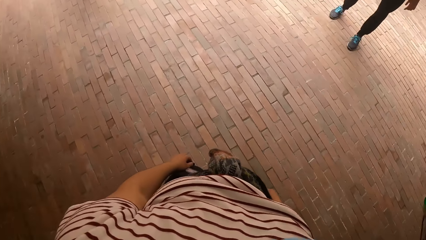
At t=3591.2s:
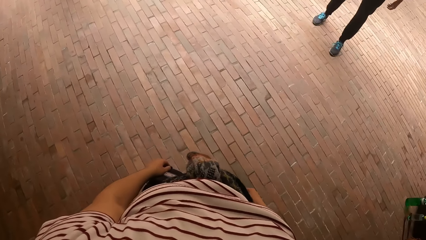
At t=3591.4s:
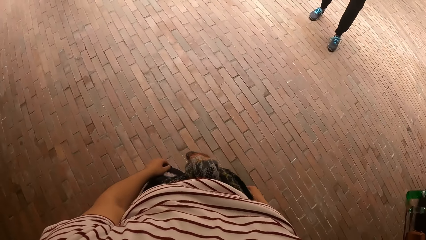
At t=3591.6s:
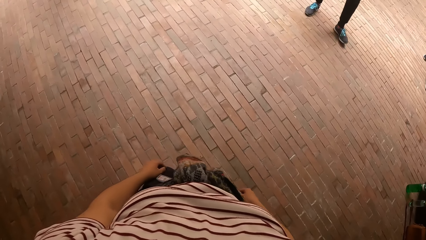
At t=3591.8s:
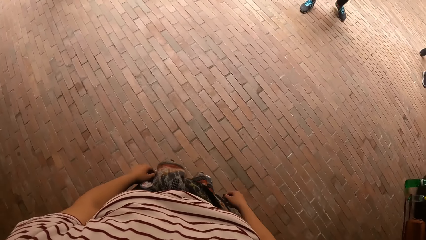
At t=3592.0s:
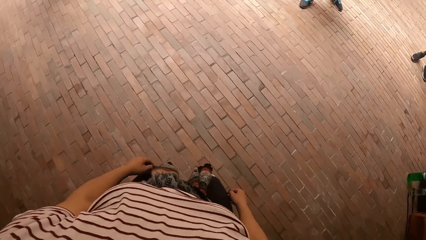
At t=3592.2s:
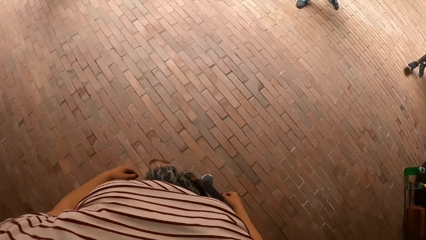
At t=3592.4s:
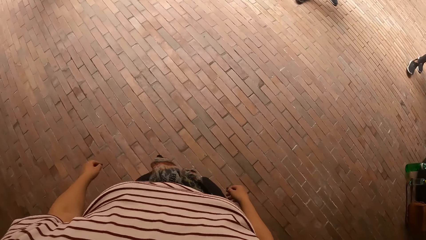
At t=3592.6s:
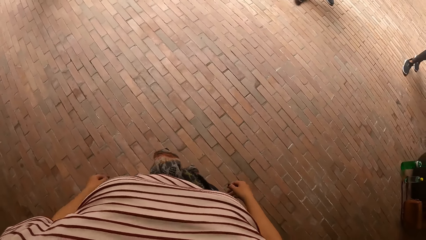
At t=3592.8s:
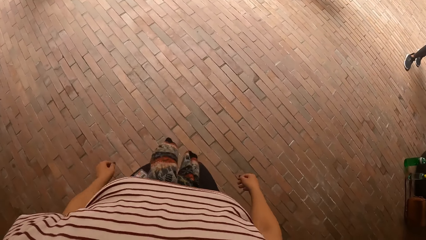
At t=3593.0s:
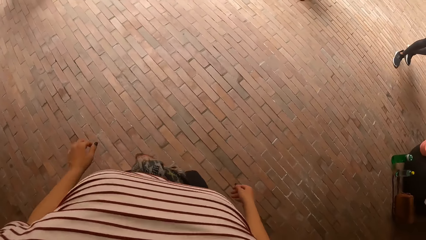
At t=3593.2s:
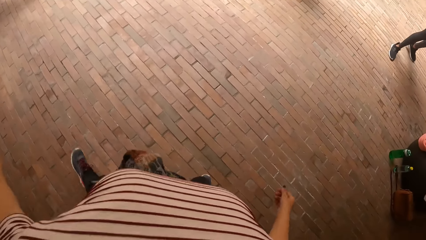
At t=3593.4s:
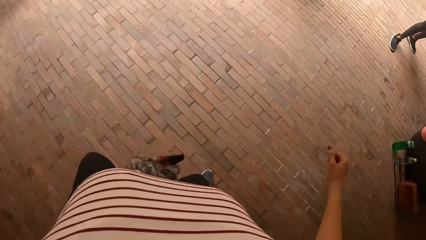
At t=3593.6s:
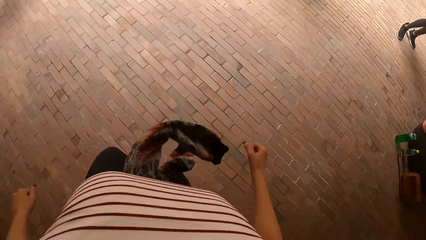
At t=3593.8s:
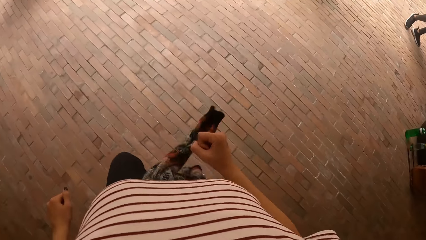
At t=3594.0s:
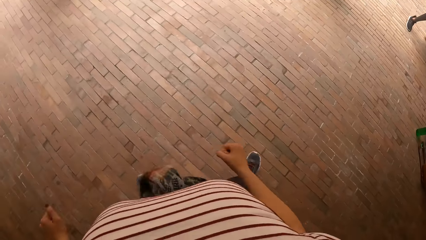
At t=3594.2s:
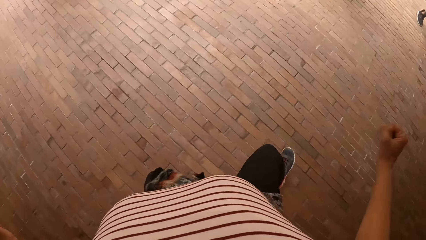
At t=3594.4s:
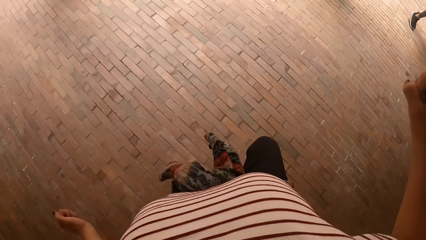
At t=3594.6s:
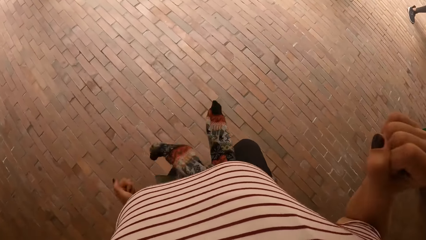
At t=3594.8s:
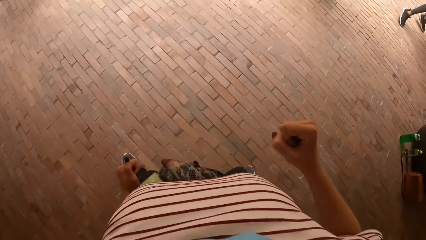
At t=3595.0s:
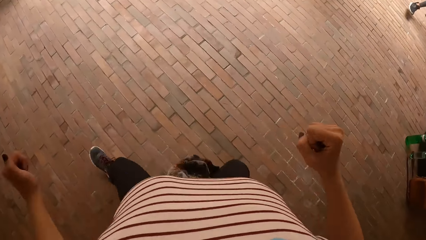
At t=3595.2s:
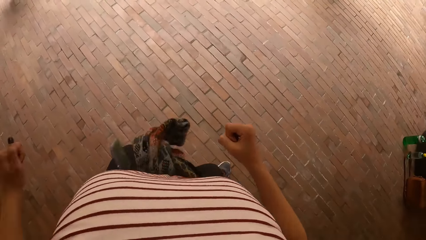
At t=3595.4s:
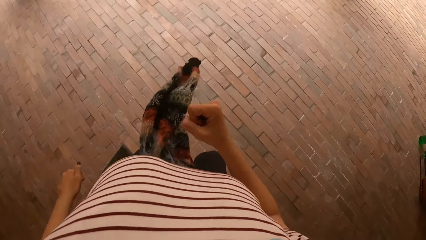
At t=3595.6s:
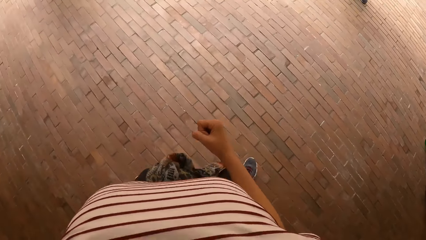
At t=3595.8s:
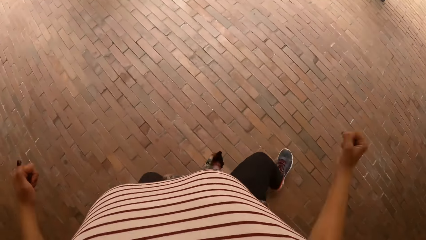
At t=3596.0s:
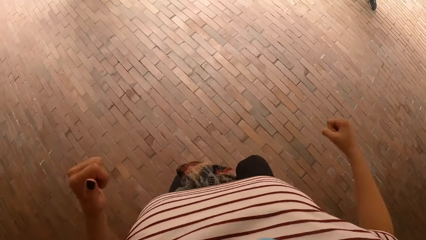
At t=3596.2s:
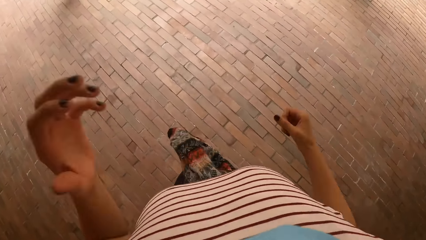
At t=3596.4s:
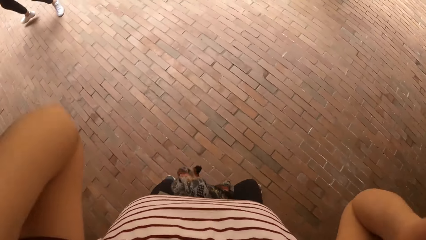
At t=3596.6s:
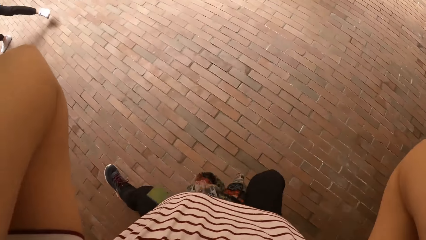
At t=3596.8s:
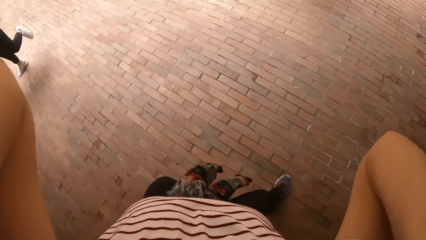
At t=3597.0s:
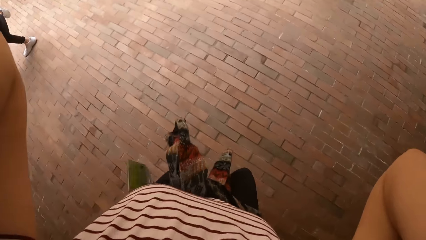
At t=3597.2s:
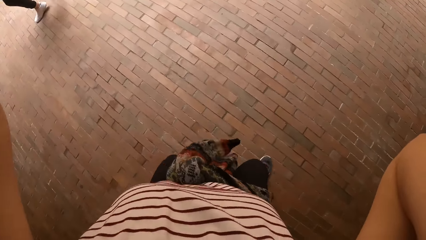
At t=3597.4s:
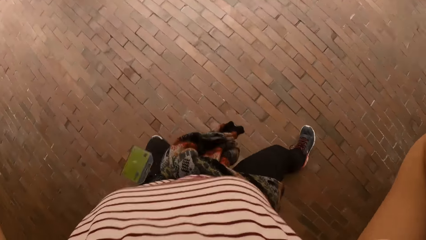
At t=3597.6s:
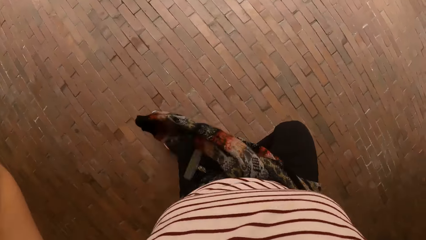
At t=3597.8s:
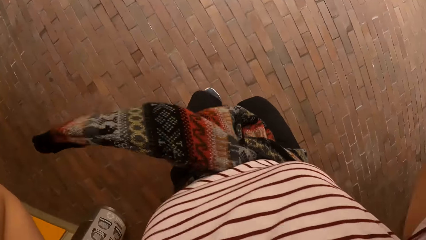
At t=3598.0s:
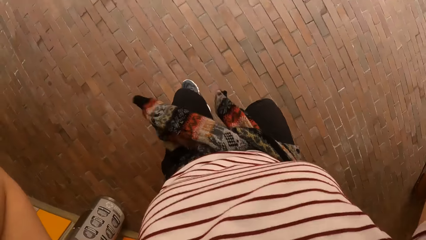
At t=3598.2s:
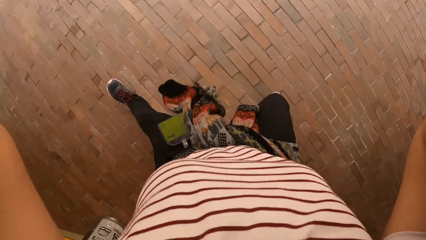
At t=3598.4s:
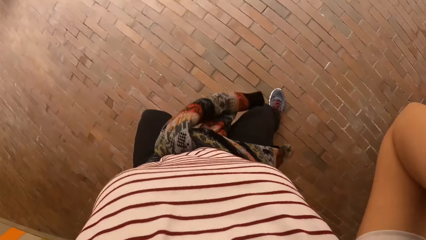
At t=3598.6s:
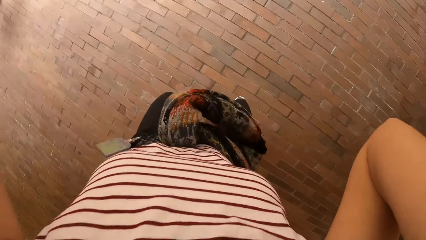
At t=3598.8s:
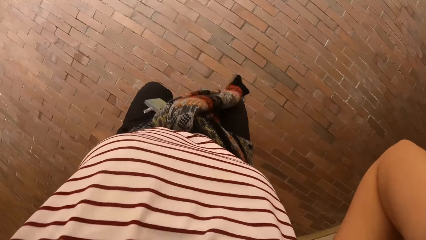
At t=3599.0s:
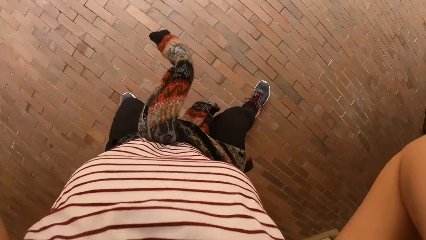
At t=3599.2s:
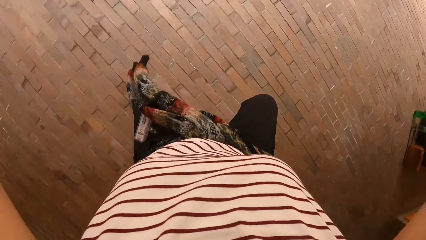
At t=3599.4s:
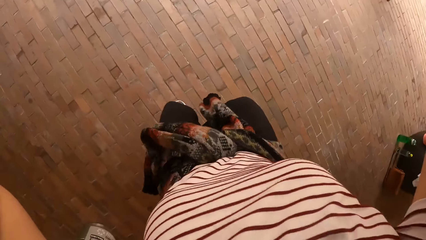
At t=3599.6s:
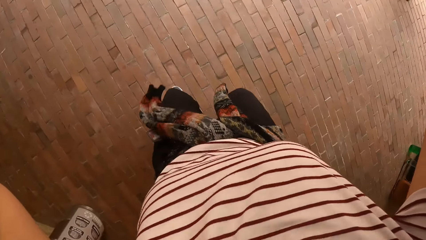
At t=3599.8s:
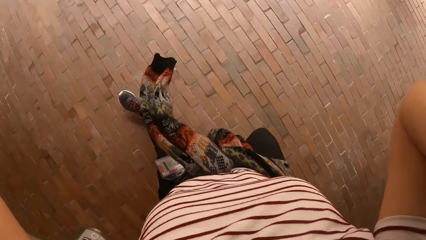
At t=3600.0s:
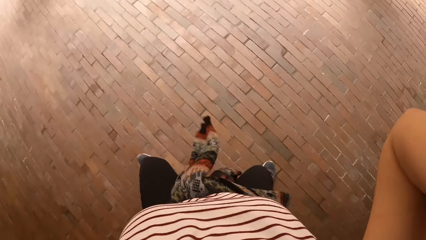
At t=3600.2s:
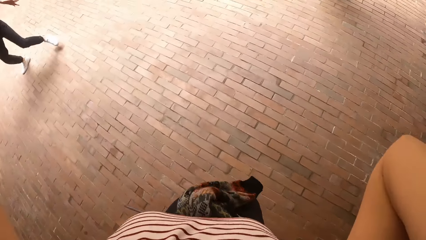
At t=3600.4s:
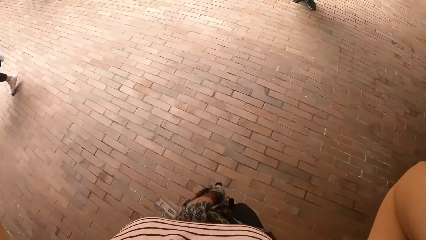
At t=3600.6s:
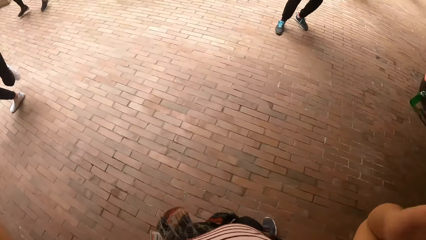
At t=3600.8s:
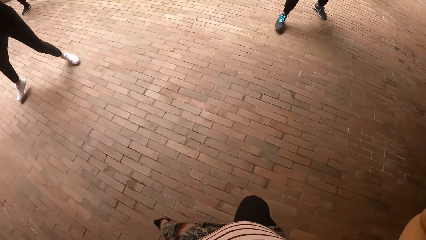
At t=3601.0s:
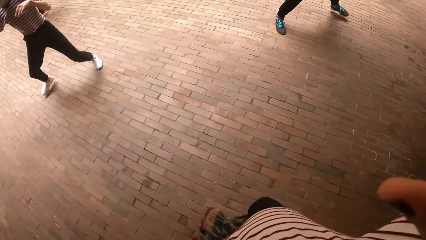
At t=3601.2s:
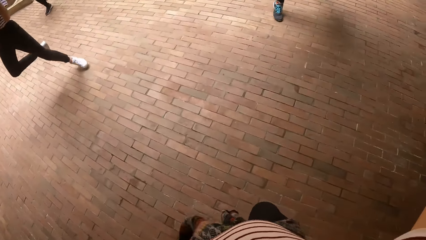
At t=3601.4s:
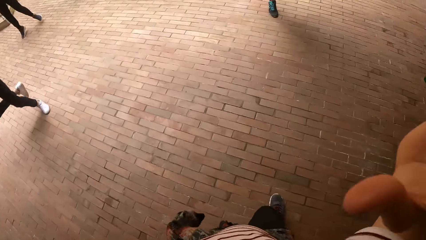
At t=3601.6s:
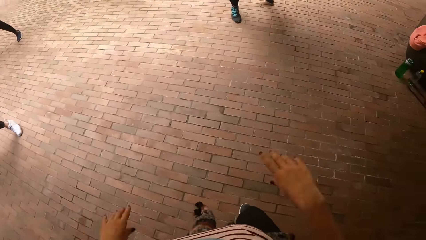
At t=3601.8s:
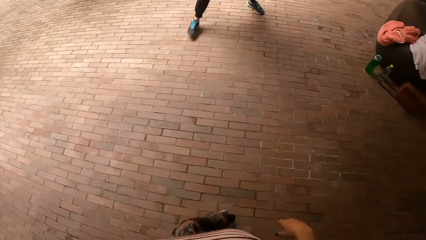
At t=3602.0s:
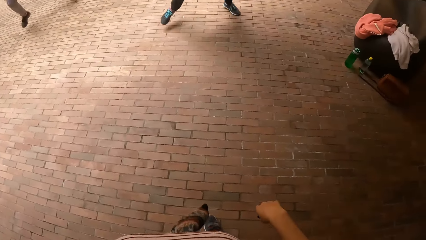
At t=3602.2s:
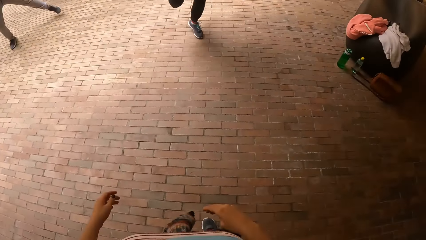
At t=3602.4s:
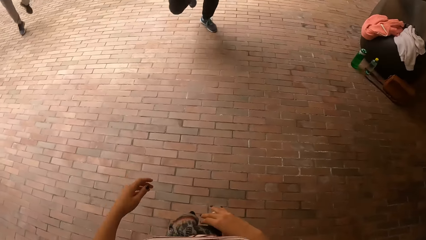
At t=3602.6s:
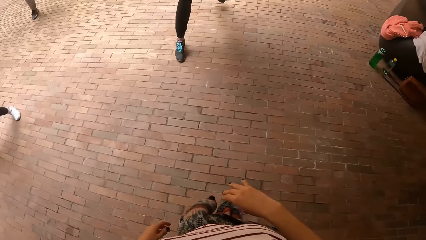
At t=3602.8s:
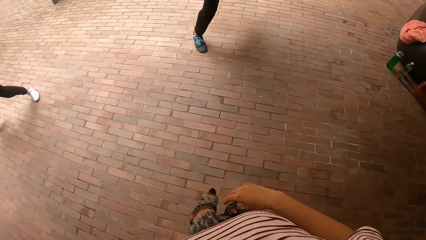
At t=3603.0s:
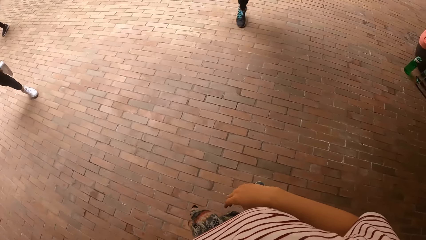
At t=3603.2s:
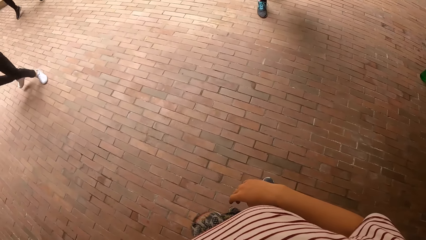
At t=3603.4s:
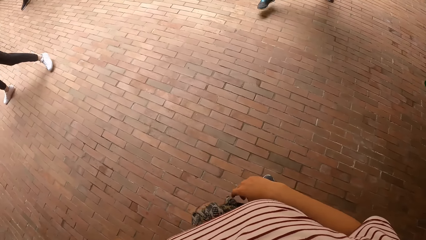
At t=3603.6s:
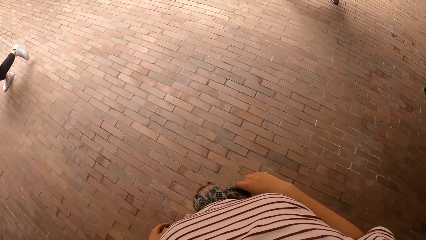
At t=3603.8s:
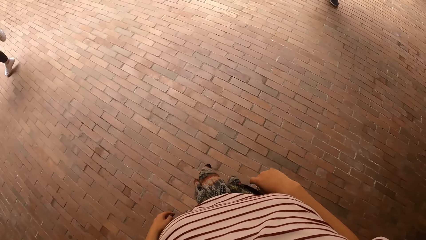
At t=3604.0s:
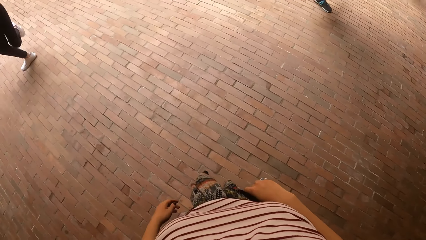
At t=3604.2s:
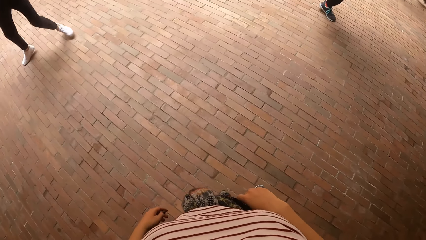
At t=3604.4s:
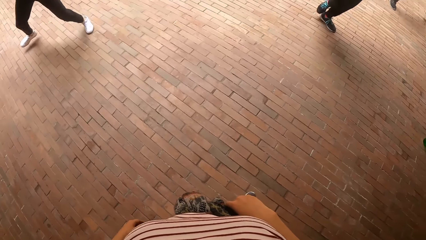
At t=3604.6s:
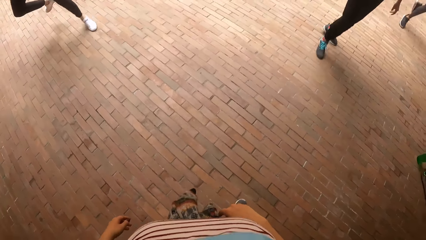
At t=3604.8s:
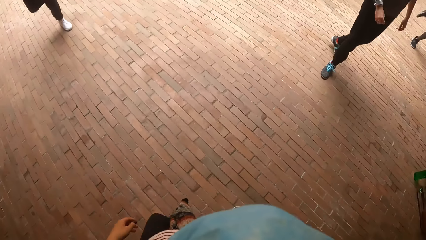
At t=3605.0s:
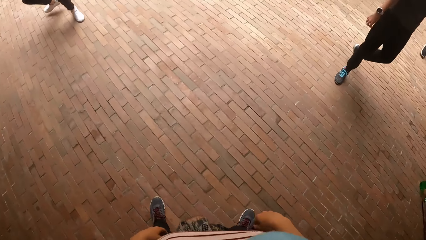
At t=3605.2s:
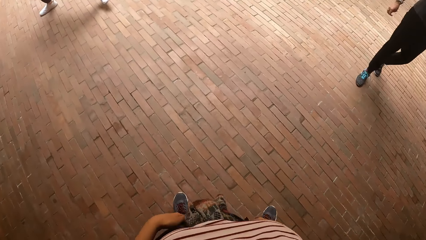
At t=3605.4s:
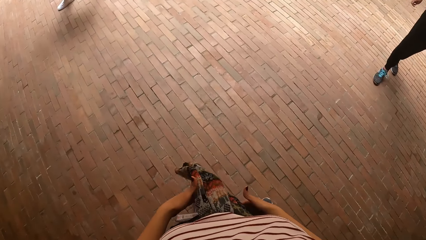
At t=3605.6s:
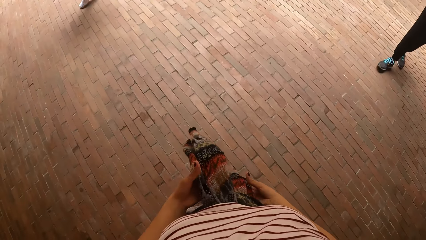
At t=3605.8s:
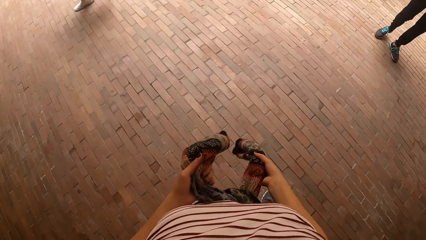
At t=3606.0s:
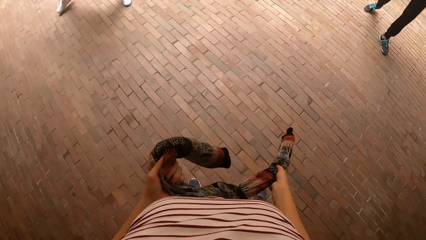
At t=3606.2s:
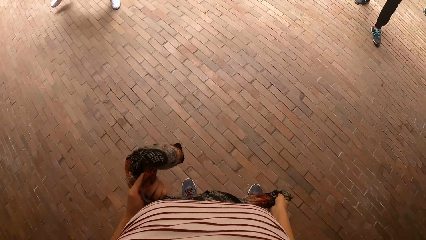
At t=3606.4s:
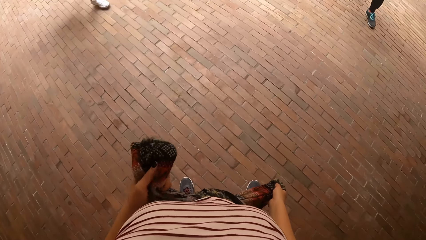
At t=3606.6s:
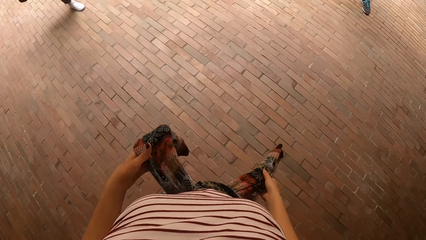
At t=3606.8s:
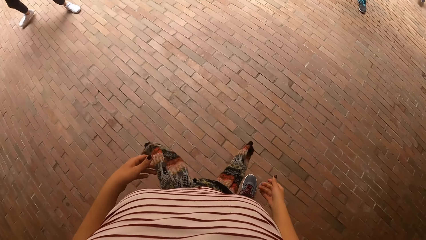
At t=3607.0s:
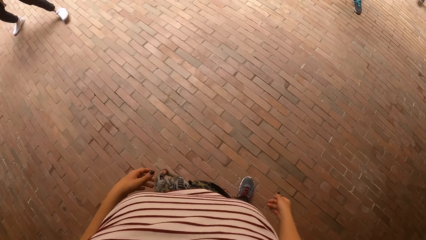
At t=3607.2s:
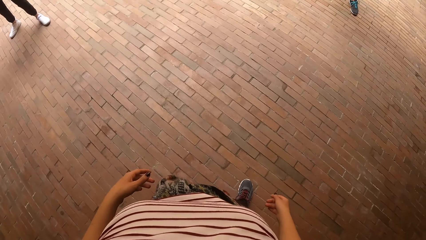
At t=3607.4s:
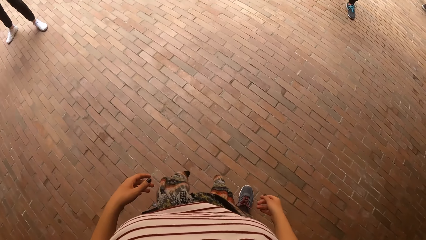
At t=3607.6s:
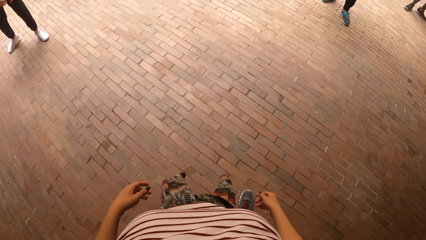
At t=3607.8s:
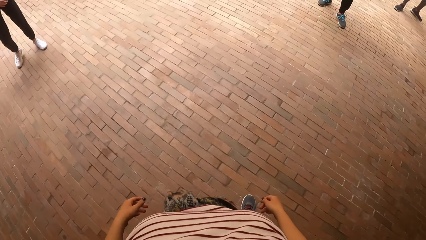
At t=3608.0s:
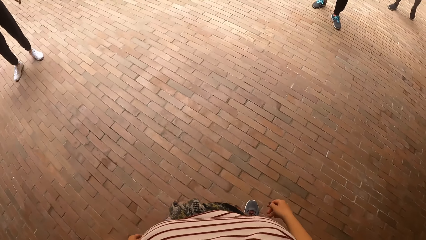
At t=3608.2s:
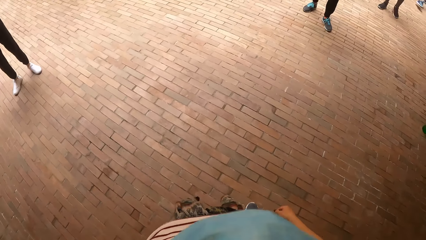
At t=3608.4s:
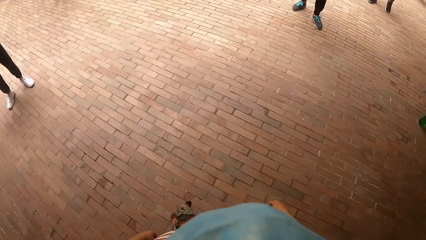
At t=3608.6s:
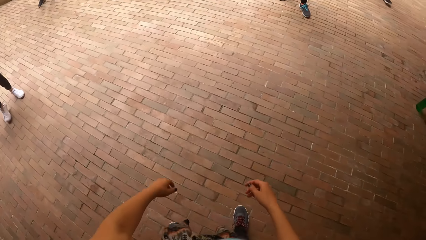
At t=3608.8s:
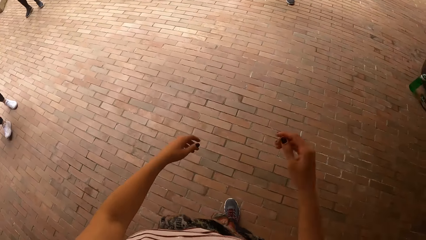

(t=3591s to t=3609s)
The camera wearer dances. The girl dances. The camera wearer touches her hair with both hands. The man dances. The camera wearer looks around. She adjusts a muffler around her waist with both hands. She ties a cloth around her waist. She looks around.
